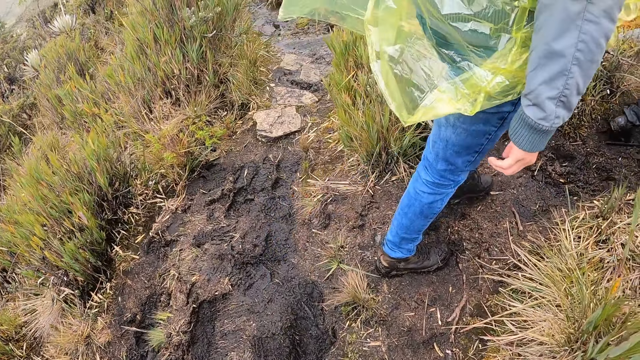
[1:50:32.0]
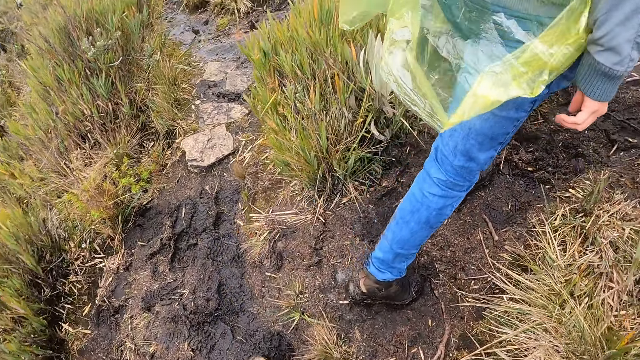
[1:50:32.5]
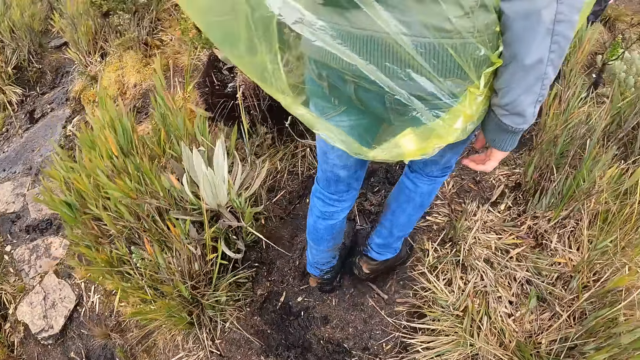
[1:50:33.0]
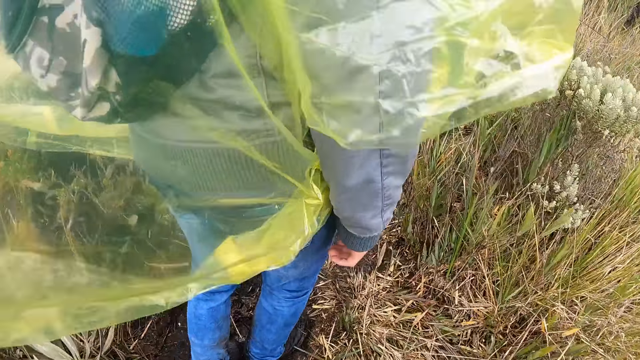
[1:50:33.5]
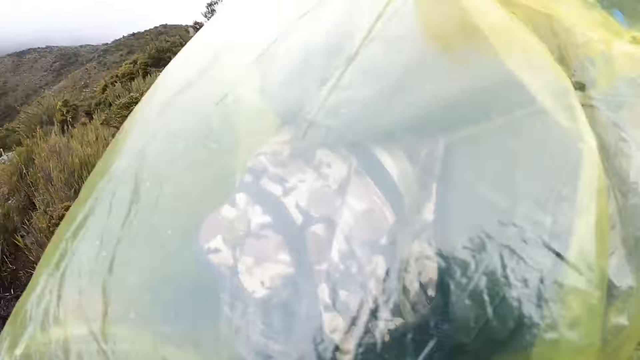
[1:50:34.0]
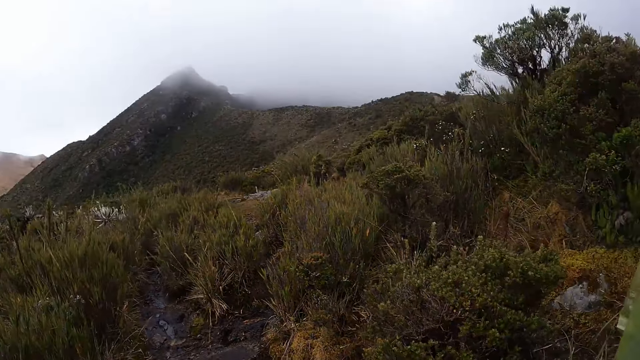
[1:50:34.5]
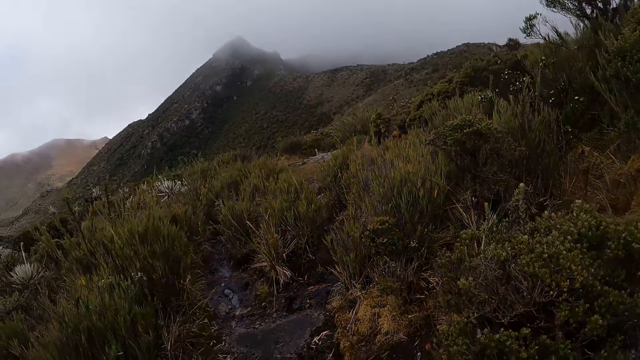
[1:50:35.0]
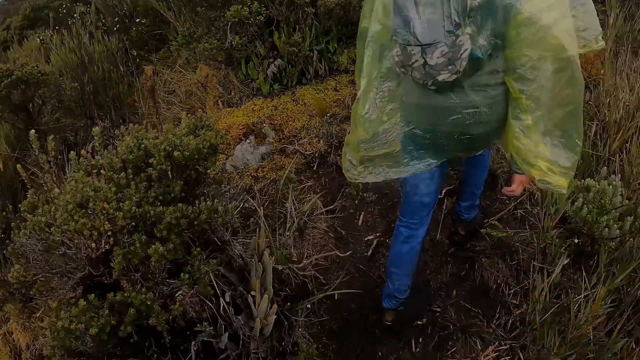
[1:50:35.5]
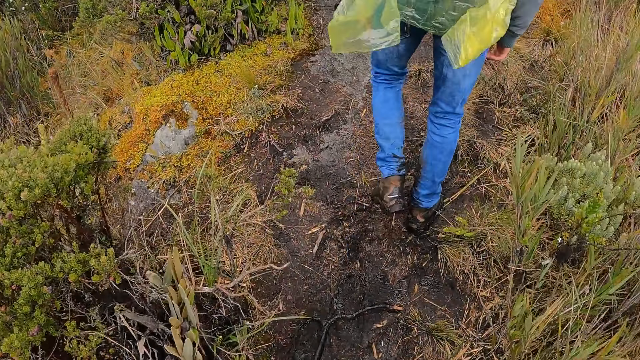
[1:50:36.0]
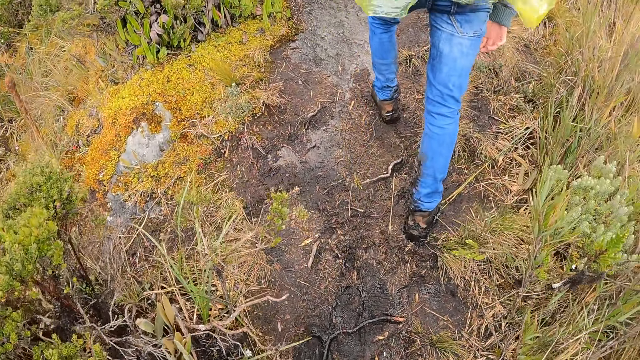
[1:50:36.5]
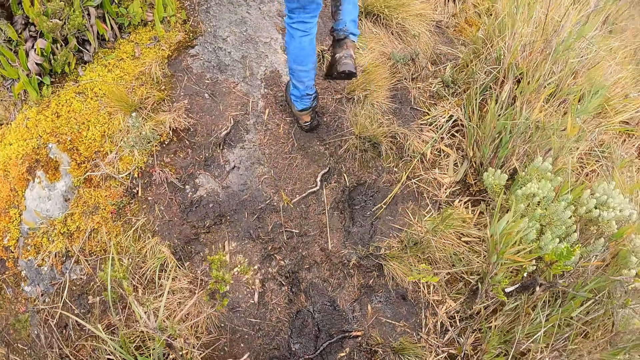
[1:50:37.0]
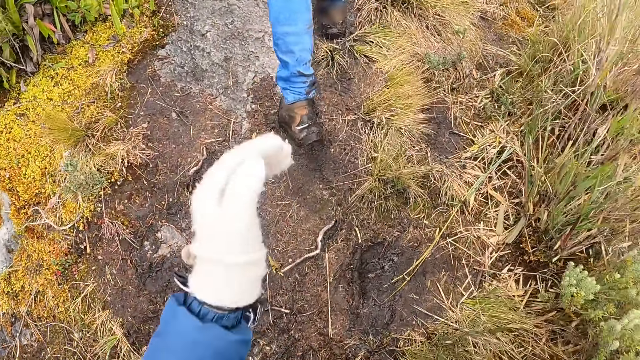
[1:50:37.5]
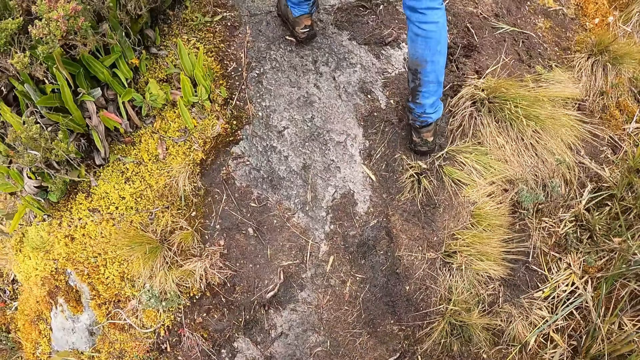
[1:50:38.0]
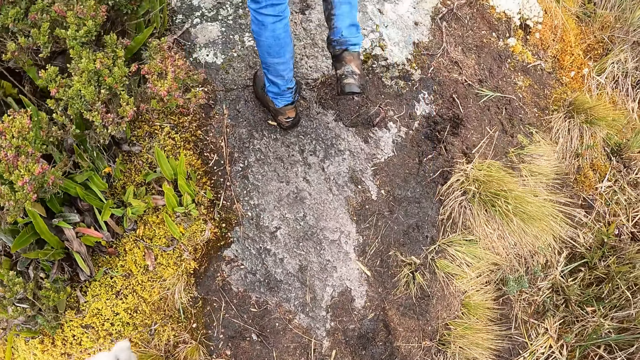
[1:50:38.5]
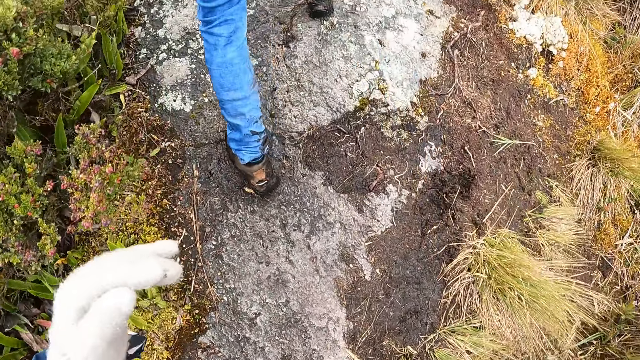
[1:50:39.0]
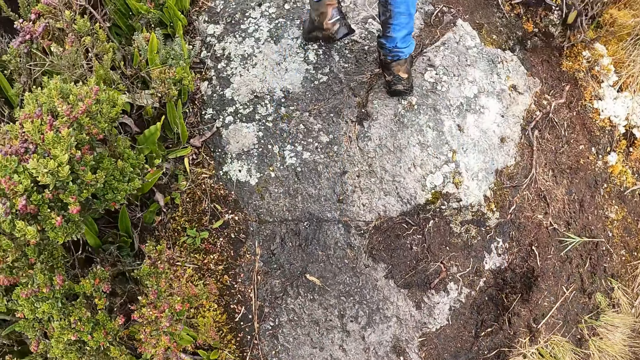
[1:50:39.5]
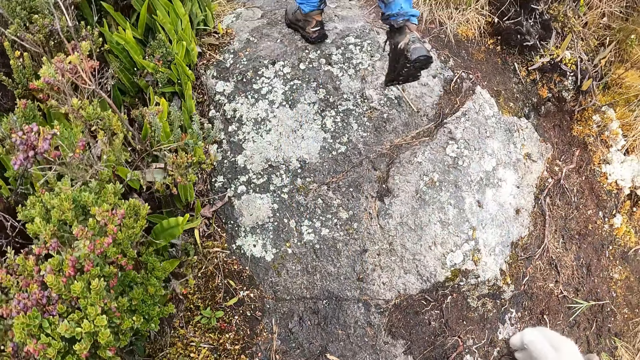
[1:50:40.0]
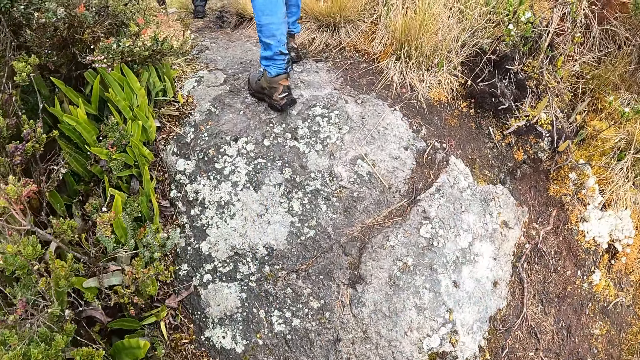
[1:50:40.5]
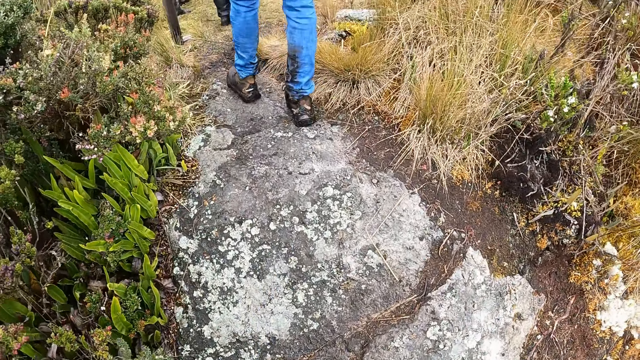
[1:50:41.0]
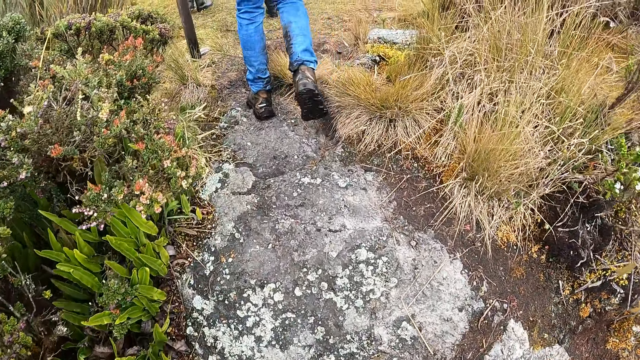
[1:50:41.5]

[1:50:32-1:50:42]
The camera wearer walks in a path.

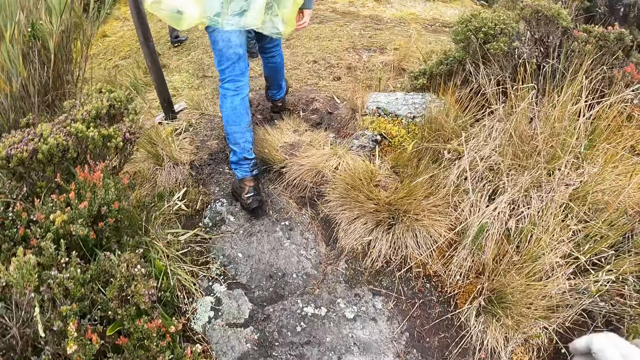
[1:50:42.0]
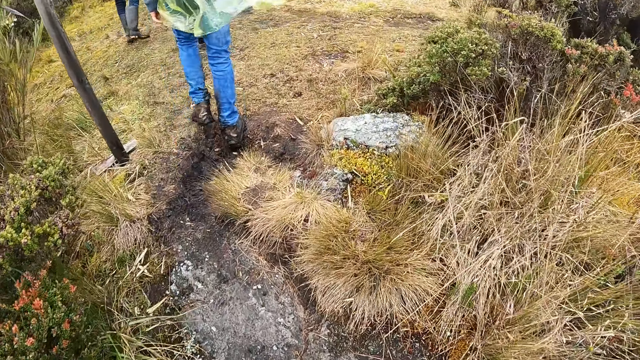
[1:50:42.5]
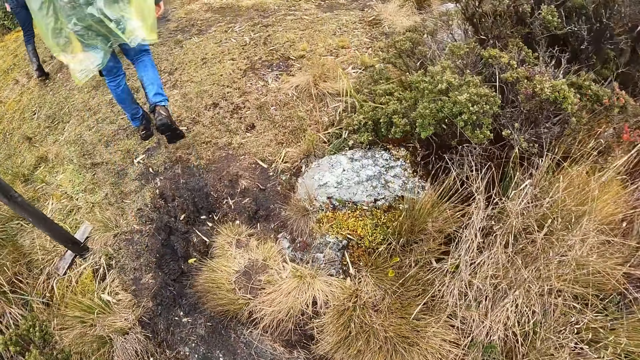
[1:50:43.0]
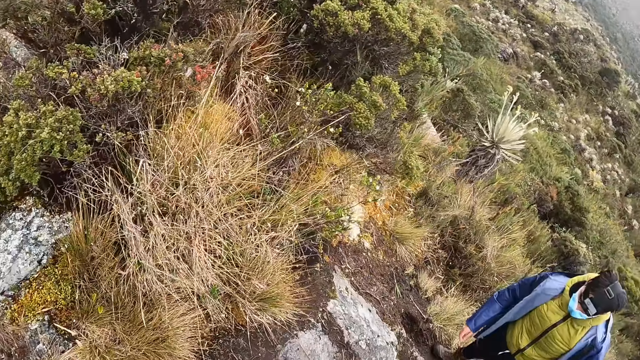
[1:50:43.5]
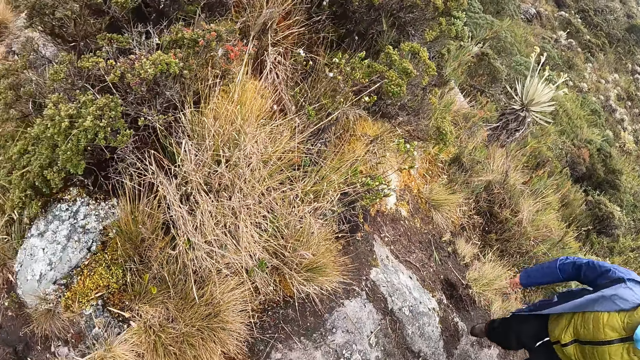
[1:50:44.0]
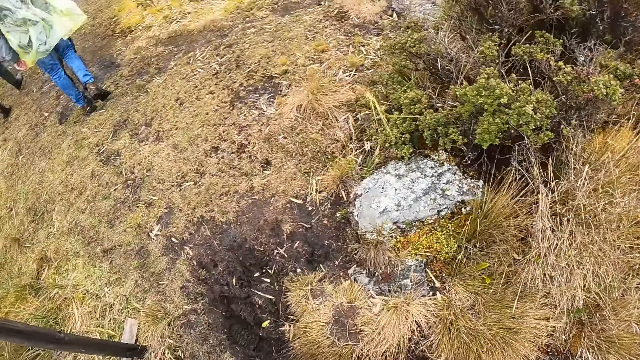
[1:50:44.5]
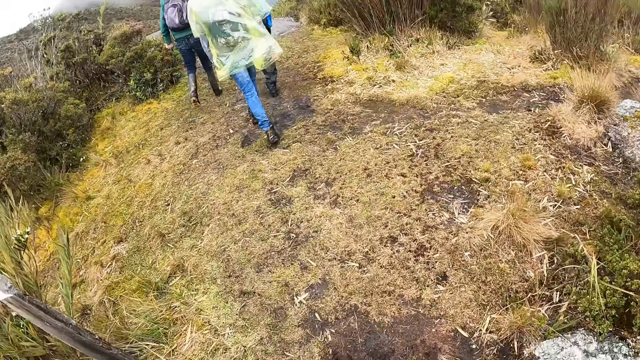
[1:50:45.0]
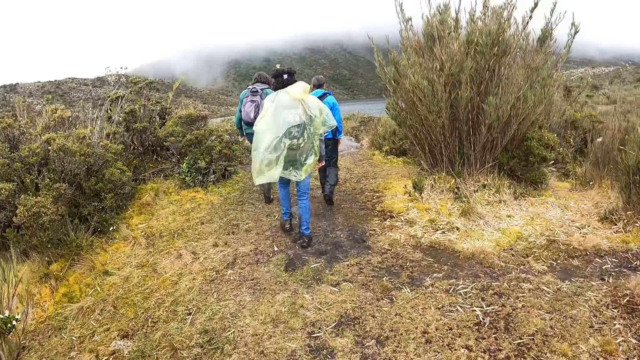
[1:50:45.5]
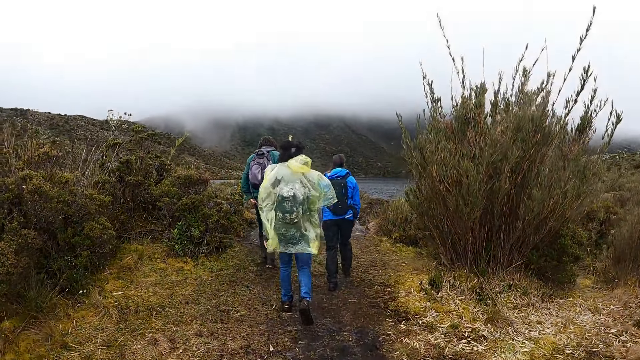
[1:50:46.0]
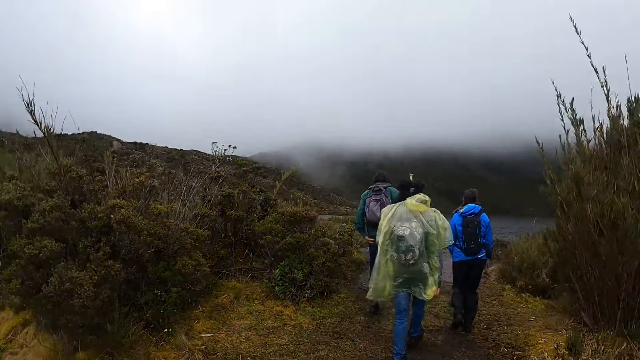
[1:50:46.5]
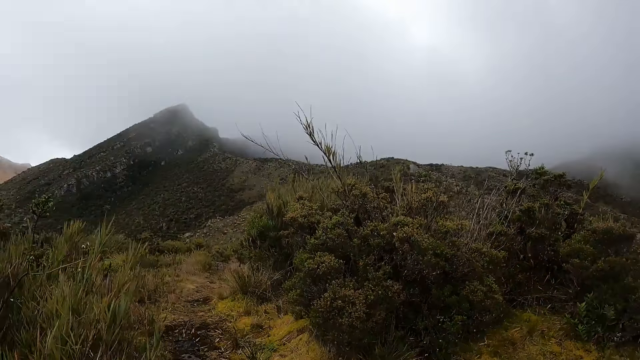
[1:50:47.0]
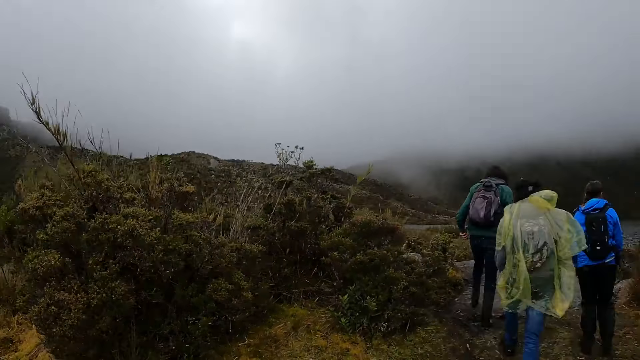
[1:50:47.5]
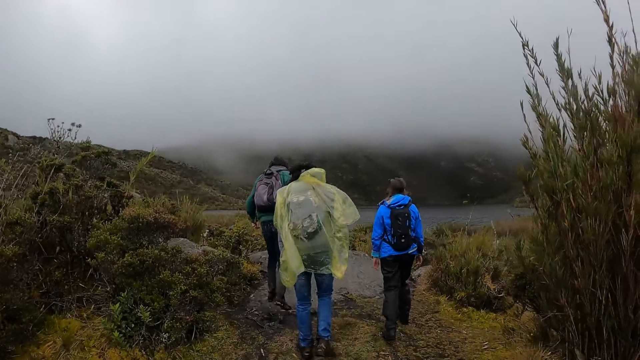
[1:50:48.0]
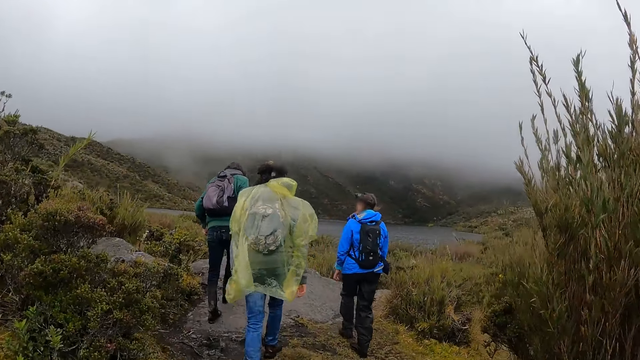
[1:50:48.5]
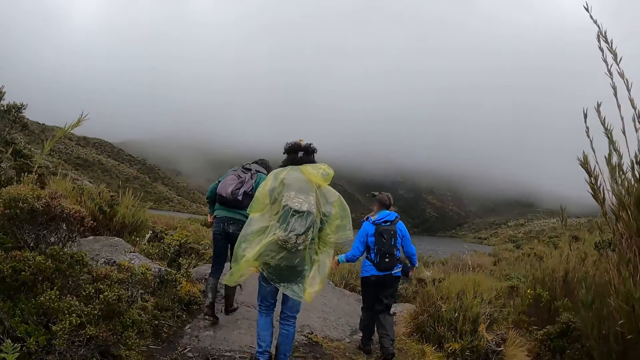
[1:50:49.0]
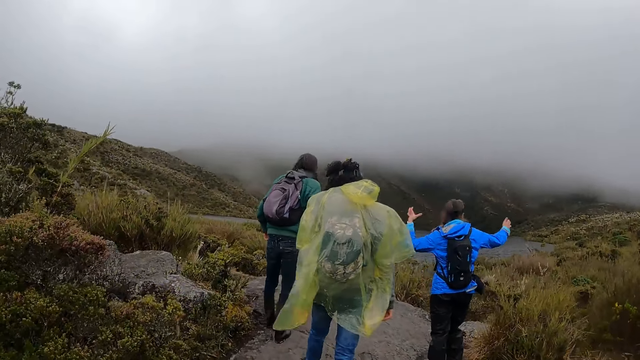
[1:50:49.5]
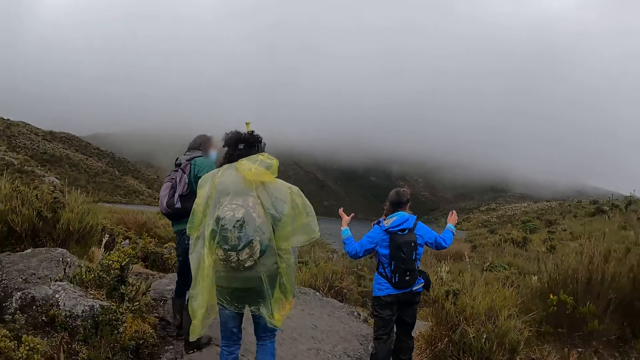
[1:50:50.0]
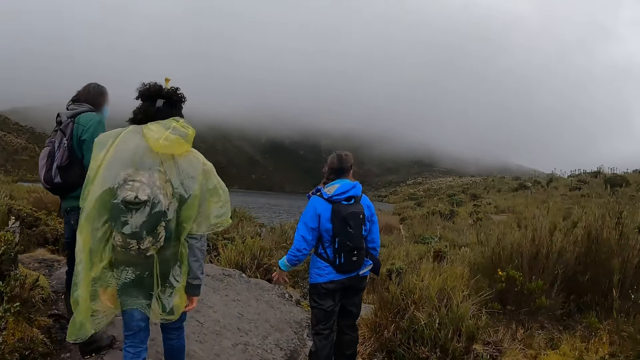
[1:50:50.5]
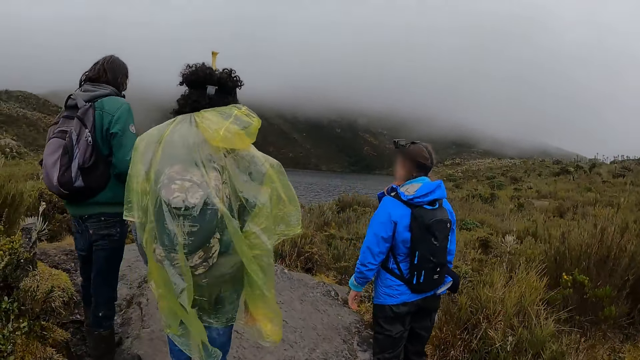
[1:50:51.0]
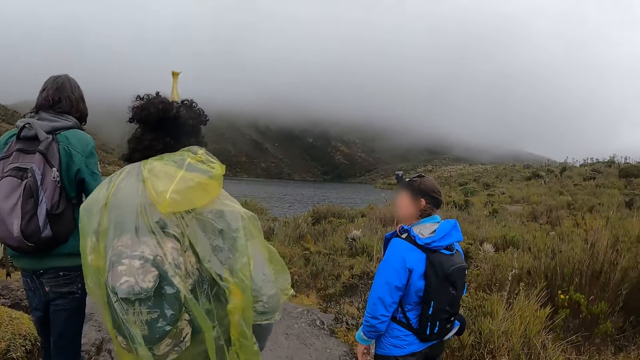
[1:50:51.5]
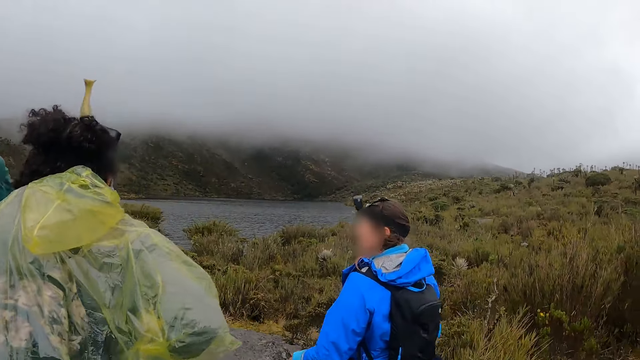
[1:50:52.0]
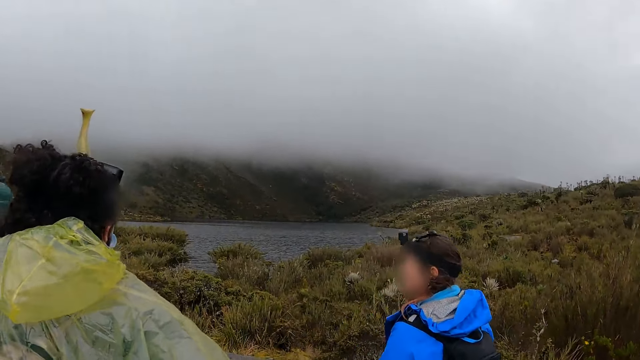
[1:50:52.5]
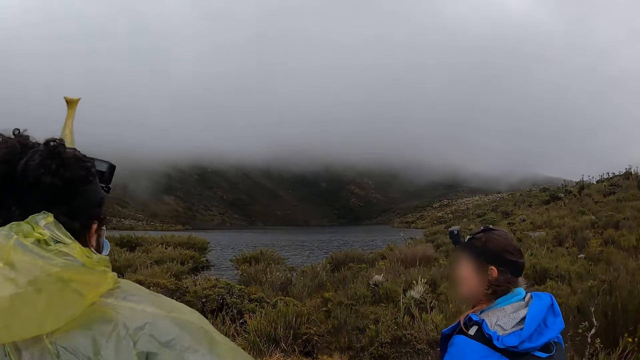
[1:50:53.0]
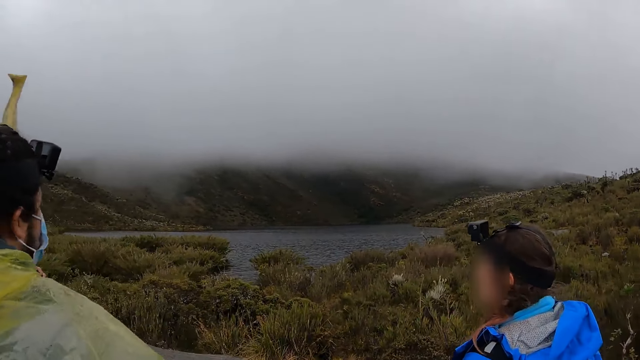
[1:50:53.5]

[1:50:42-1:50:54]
The camera wearer looks around. Men walk in a path. A man lifts both hands.
